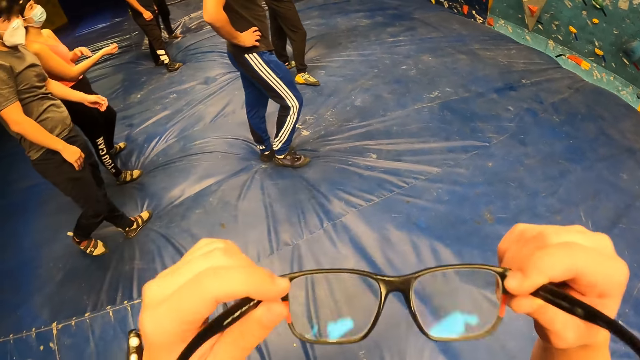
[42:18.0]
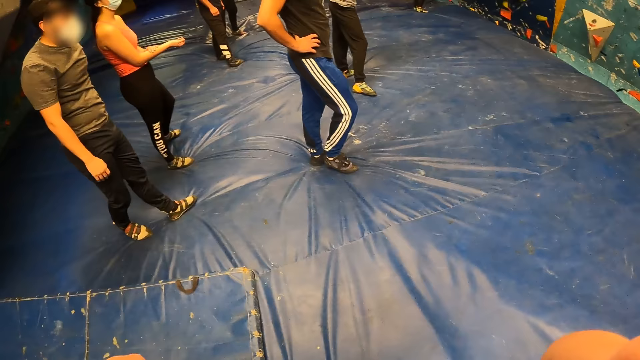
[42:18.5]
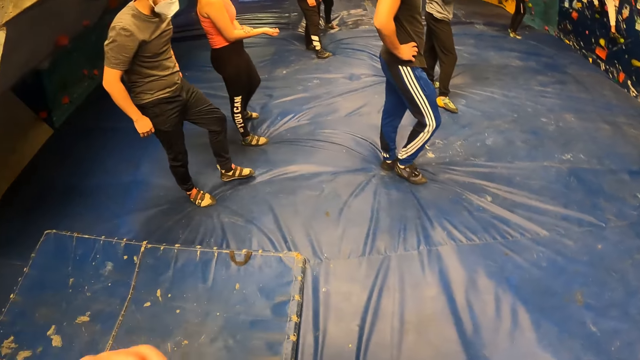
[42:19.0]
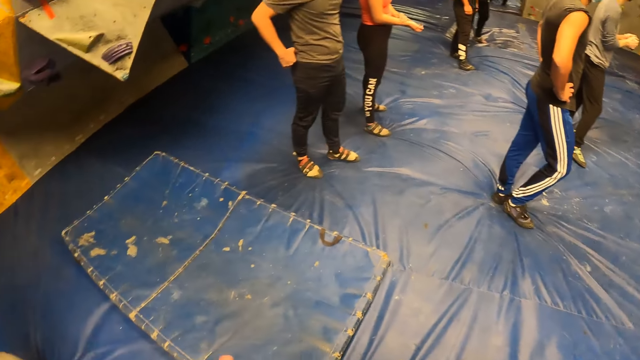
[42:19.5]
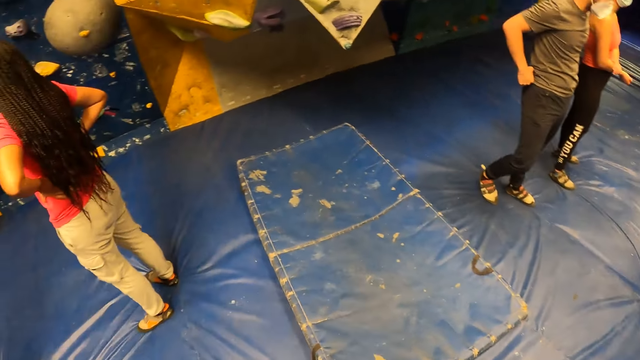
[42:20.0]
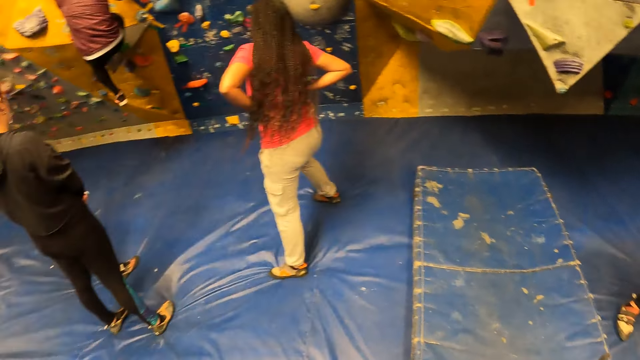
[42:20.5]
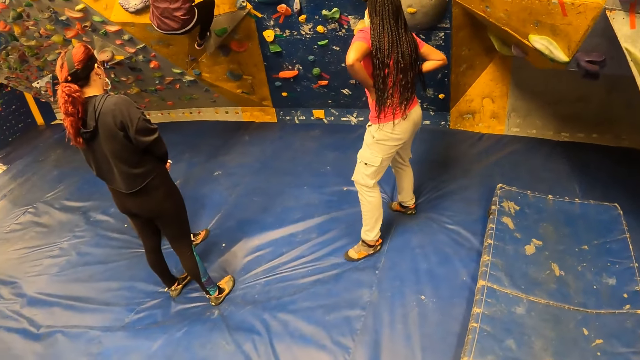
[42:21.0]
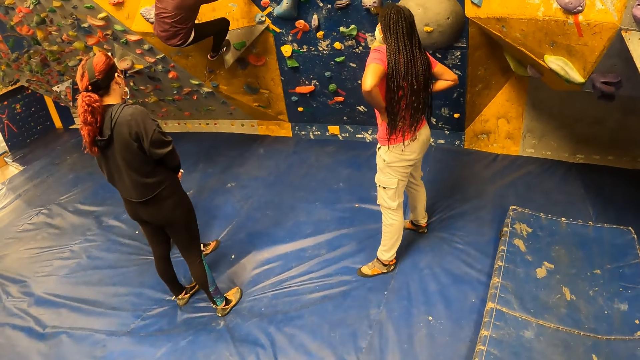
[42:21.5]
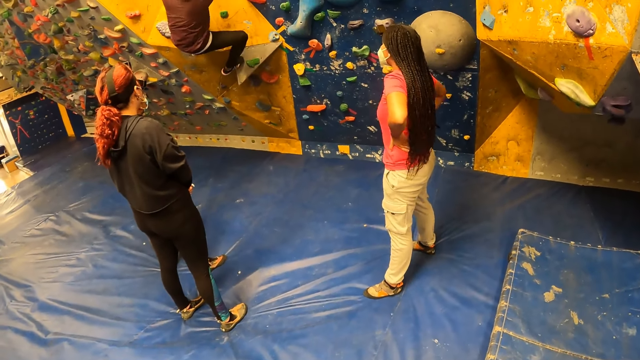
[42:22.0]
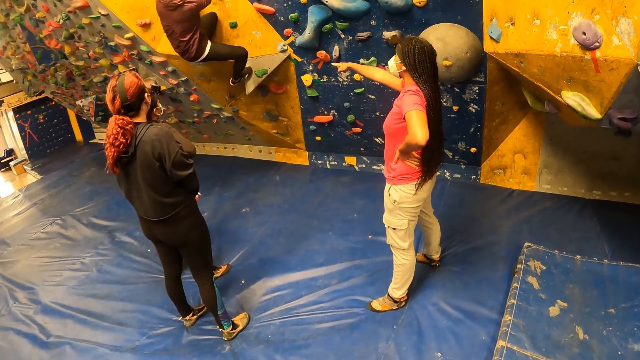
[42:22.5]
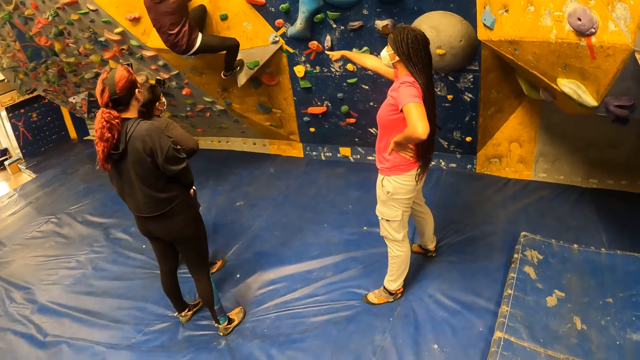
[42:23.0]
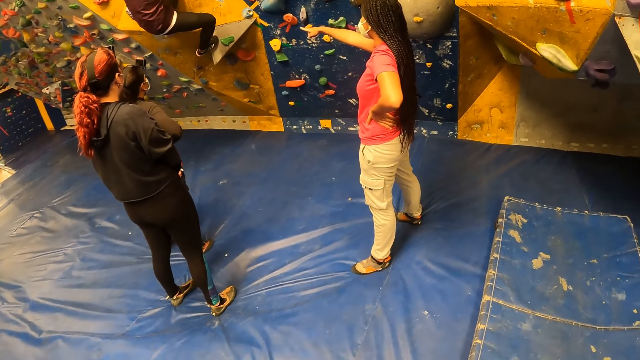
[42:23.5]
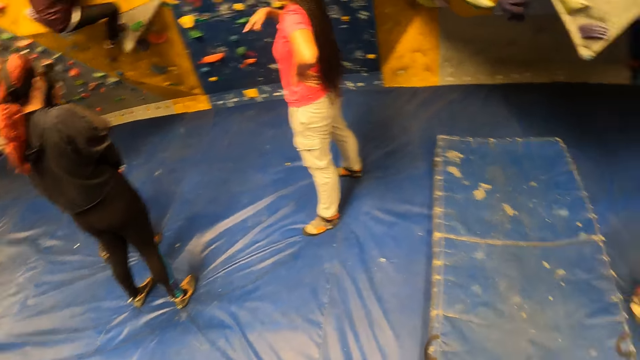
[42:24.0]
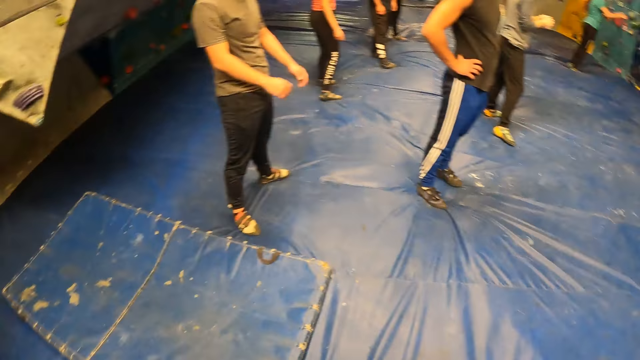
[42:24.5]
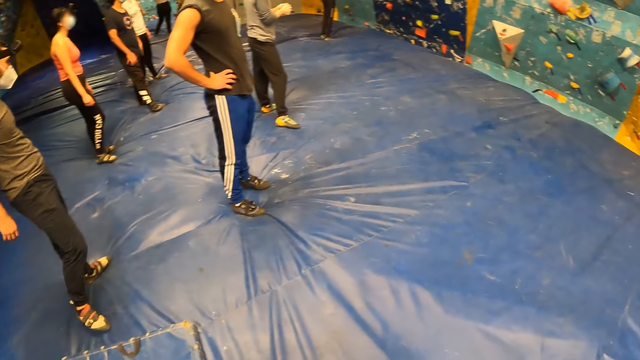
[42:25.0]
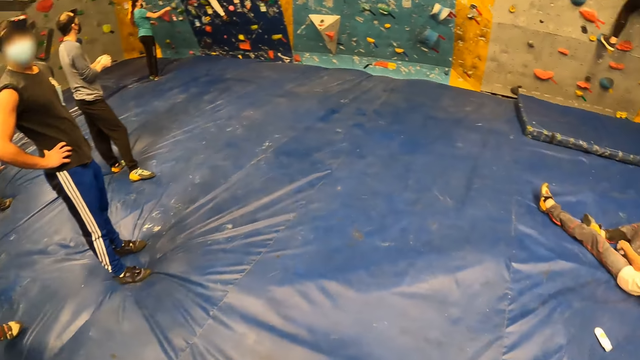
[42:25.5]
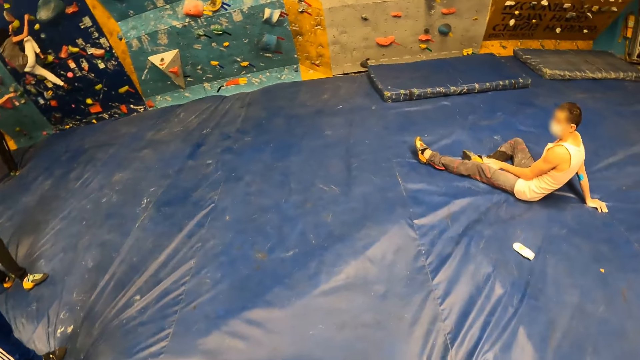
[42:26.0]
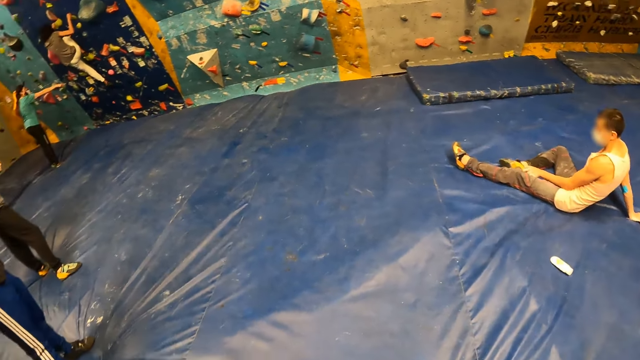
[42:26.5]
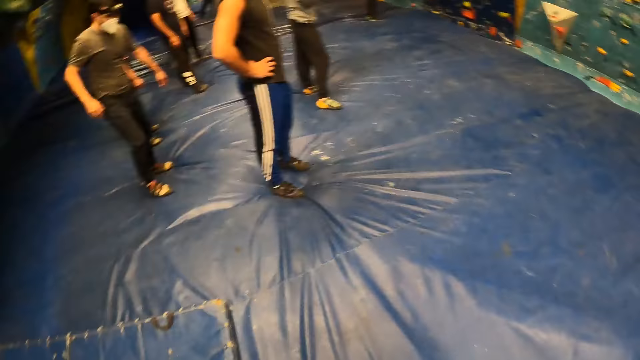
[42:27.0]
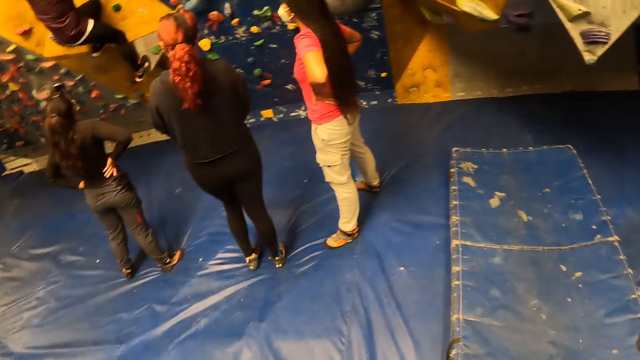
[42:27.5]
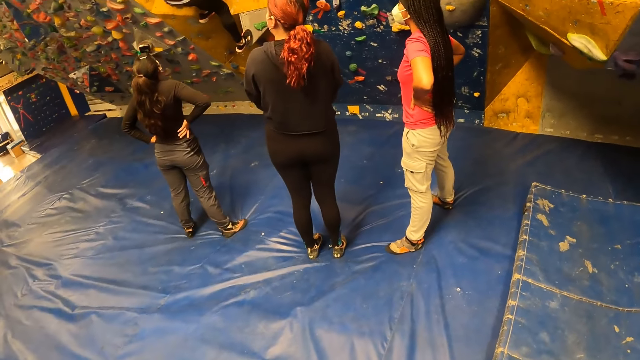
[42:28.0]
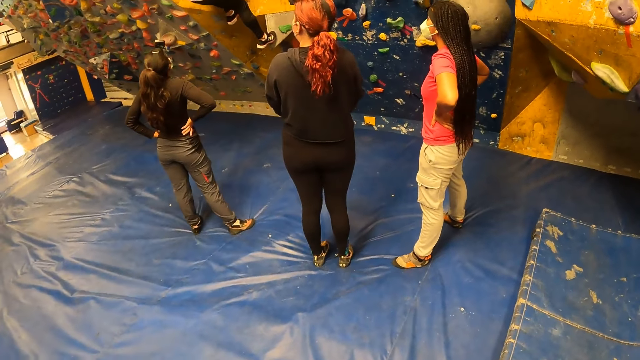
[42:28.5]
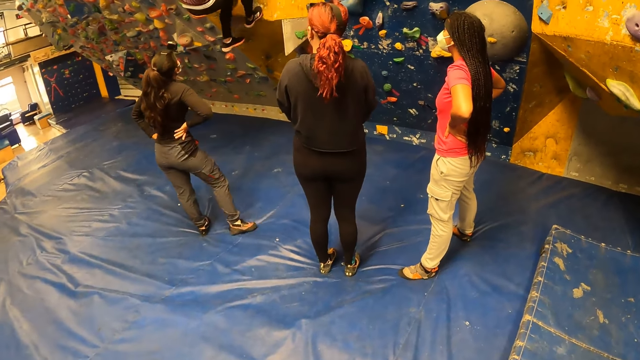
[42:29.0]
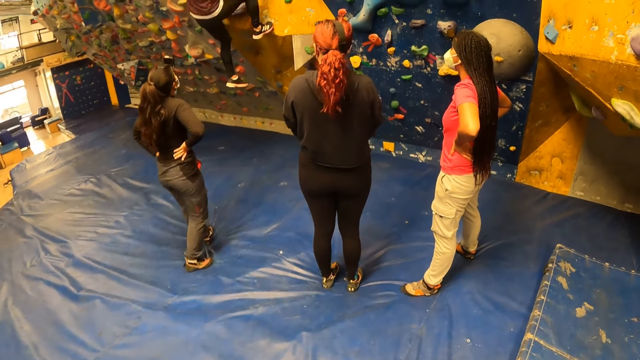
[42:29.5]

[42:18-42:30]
The camera wearer wears his eyeglasses with both hands. He looks around.

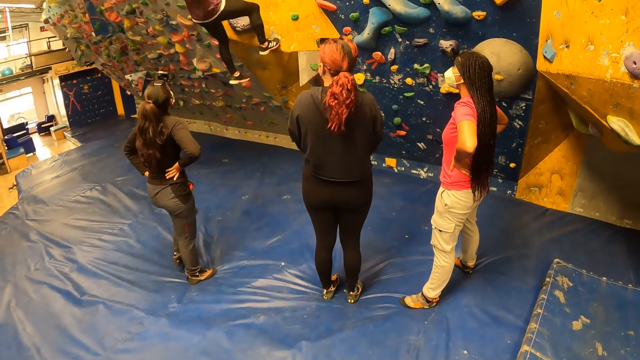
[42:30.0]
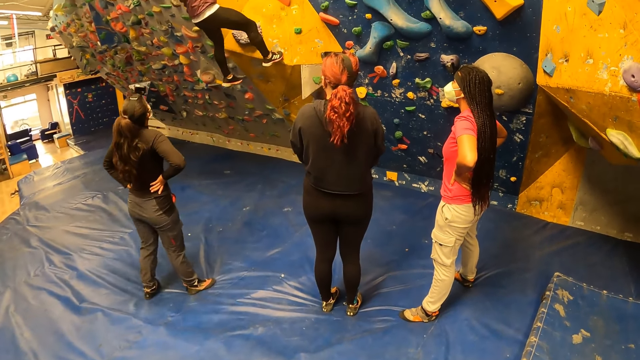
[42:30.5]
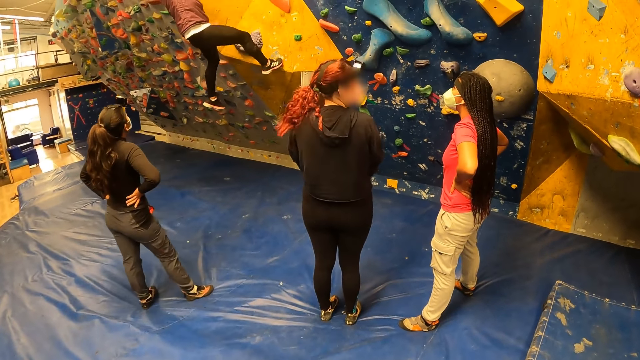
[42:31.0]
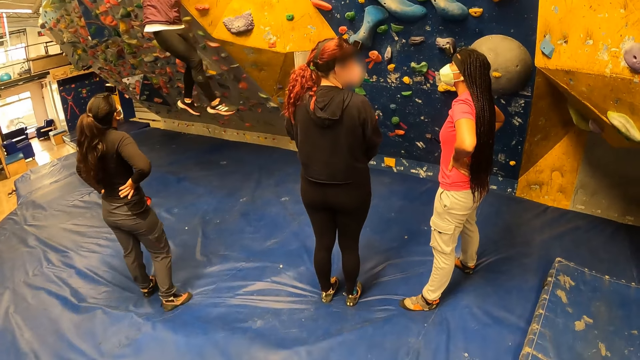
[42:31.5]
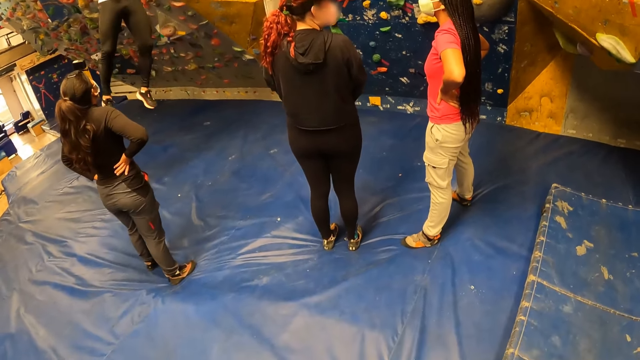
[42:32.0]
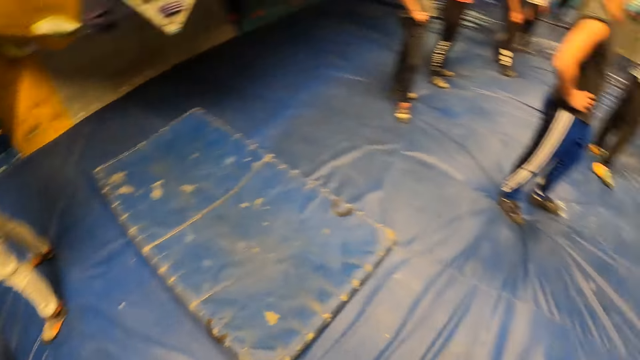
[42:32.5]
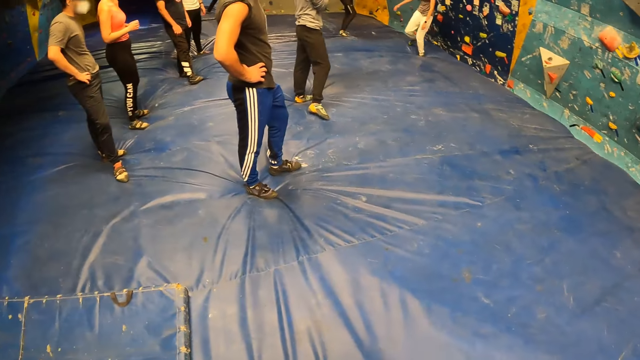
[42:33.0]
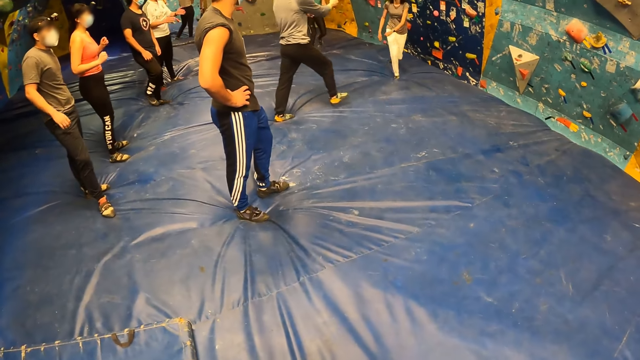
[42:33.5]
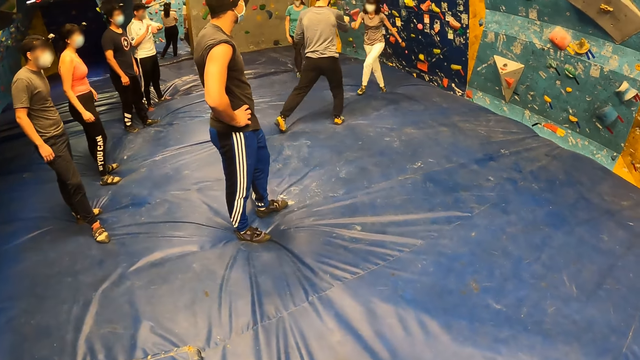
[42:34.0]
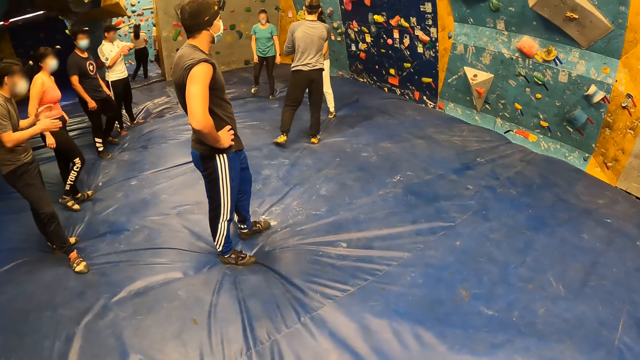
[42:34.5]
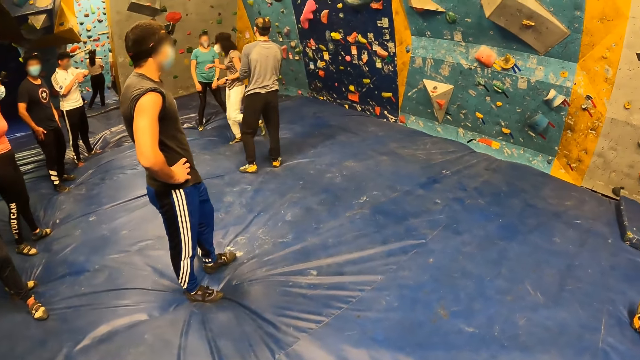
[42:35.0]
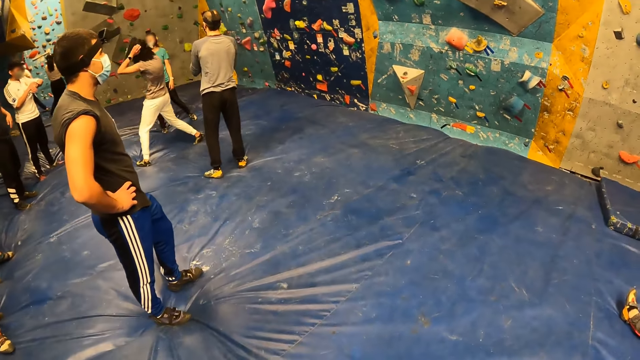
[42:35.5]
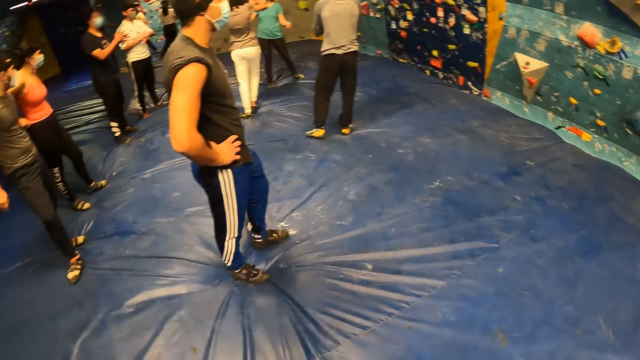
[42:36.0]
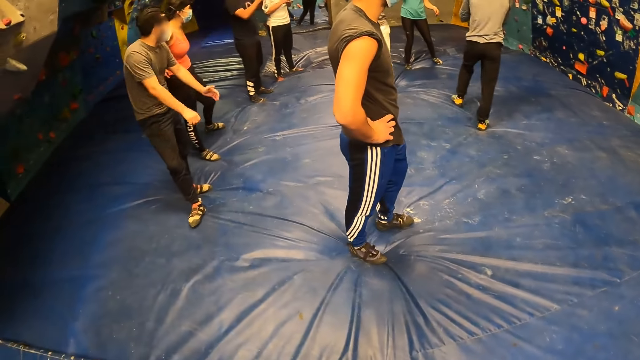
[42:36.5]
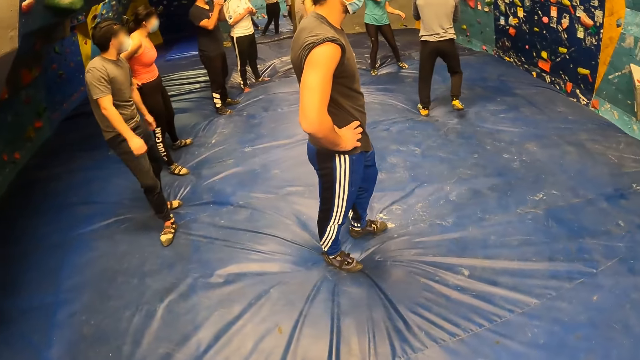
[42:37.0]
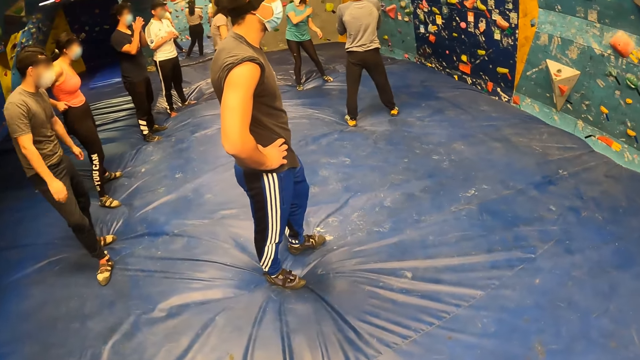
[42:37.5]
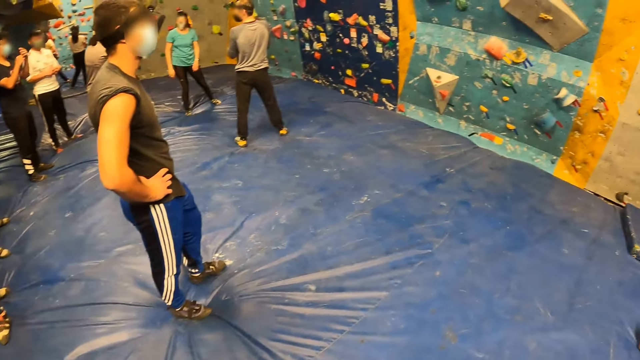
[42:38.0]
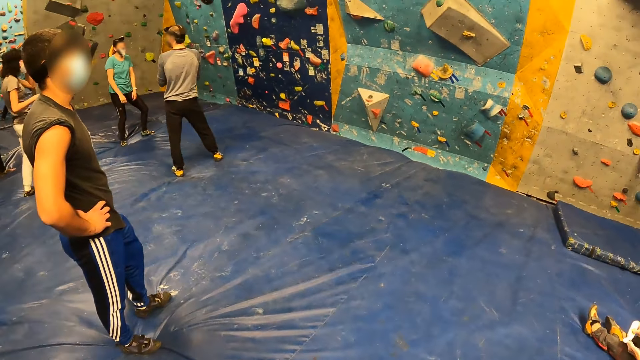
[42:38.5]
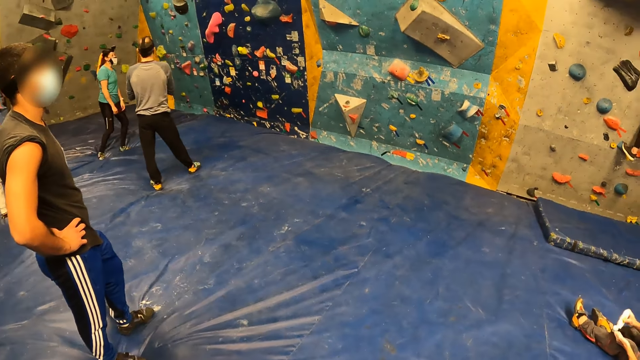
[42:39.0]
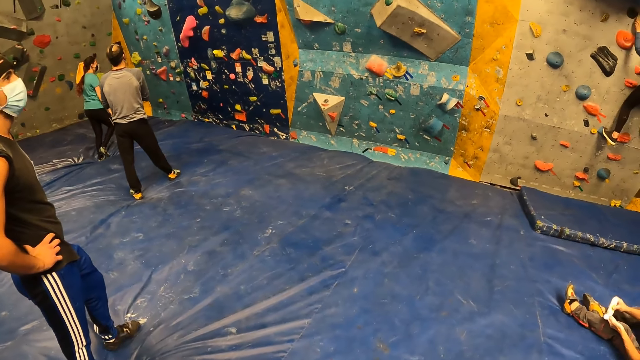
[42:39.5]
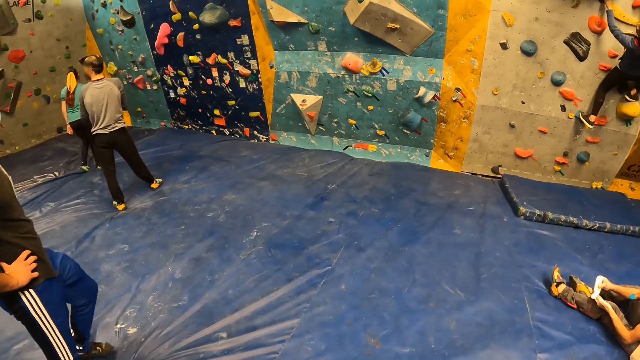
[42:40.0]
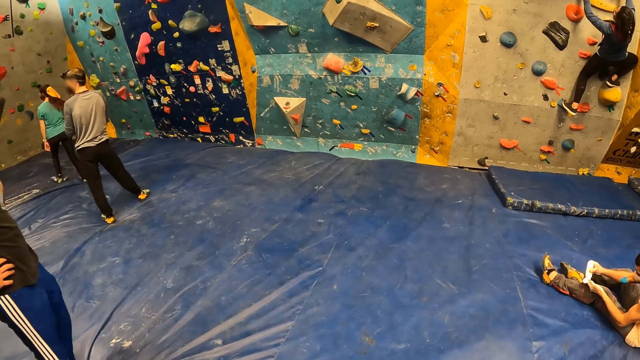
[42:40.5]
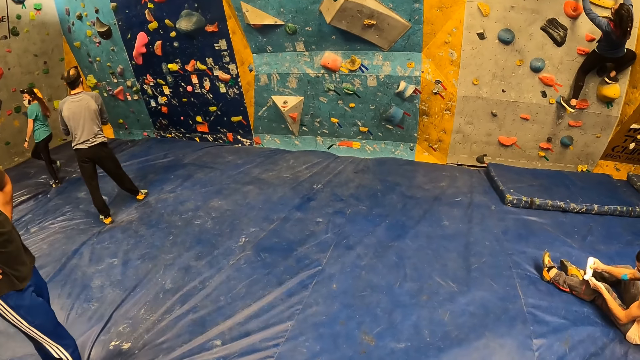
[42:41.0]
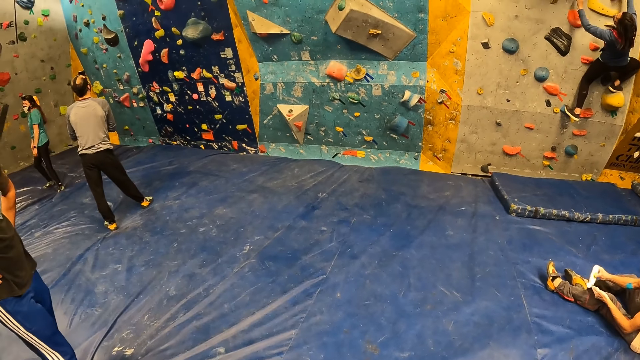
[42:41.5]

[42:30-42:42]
A person claps his hands.
